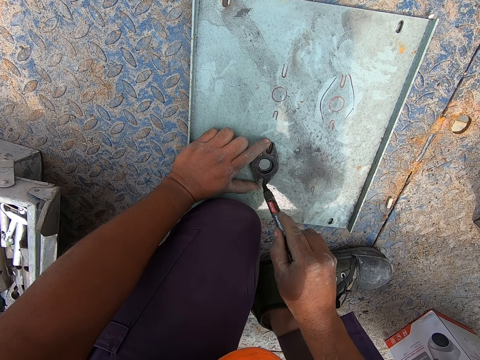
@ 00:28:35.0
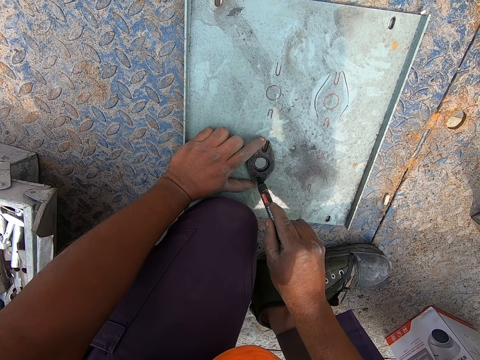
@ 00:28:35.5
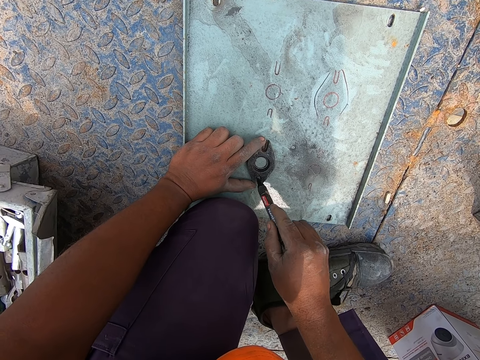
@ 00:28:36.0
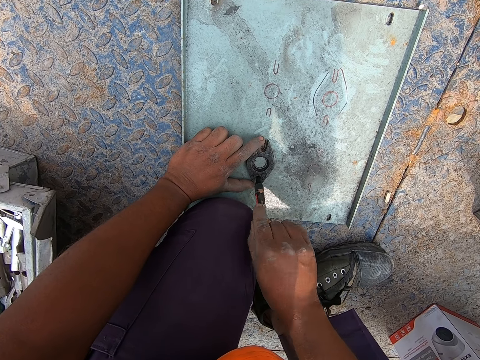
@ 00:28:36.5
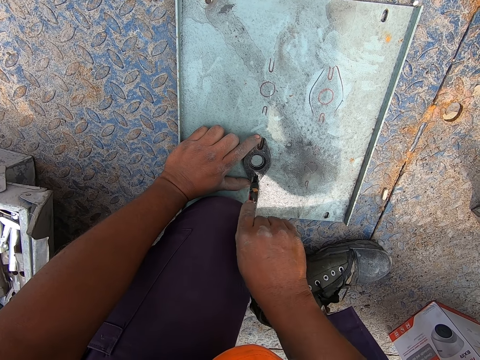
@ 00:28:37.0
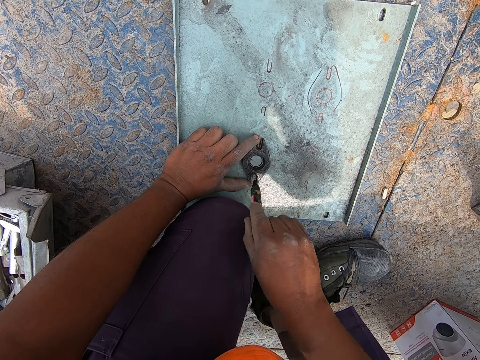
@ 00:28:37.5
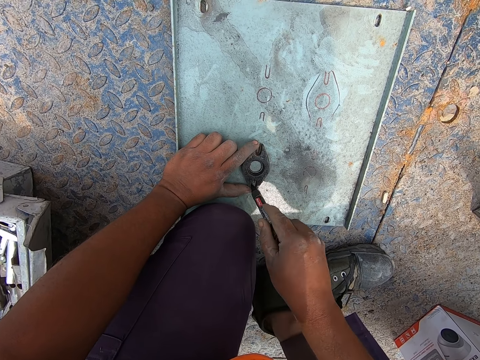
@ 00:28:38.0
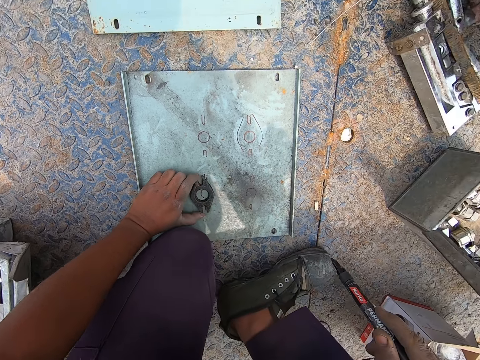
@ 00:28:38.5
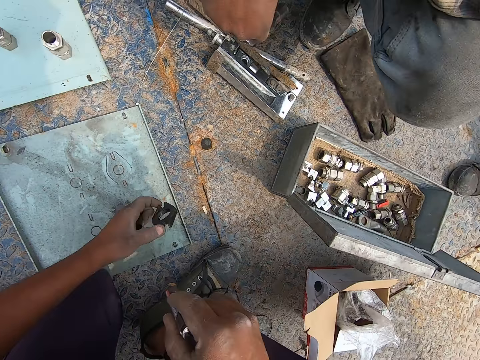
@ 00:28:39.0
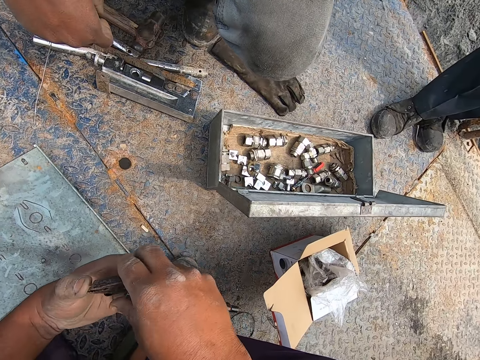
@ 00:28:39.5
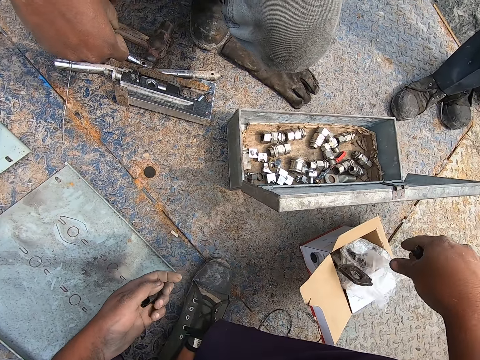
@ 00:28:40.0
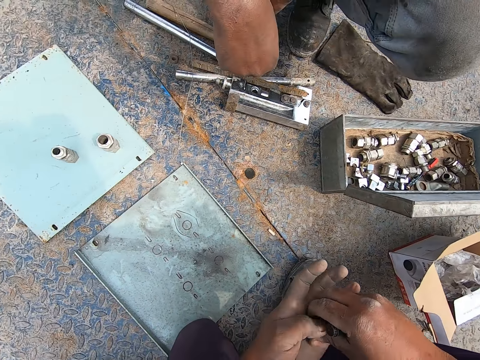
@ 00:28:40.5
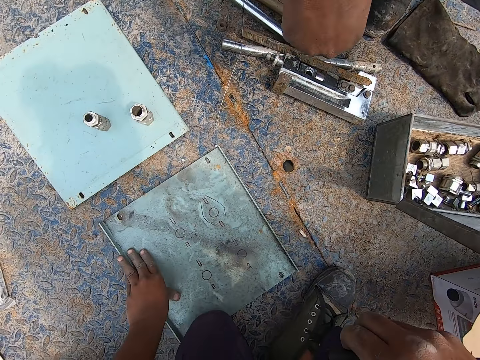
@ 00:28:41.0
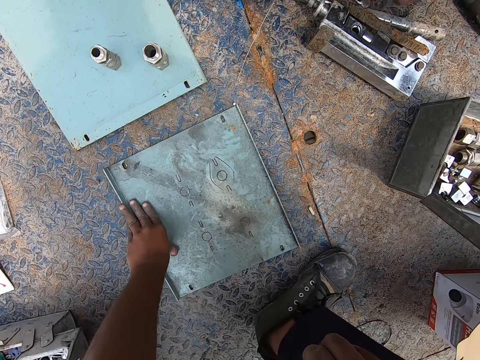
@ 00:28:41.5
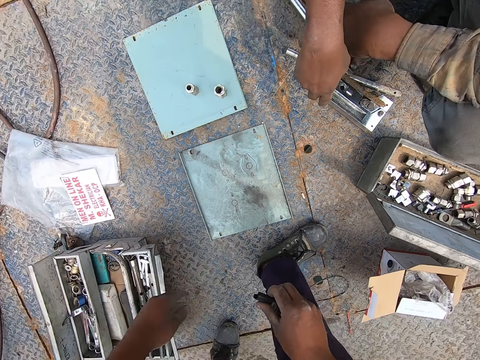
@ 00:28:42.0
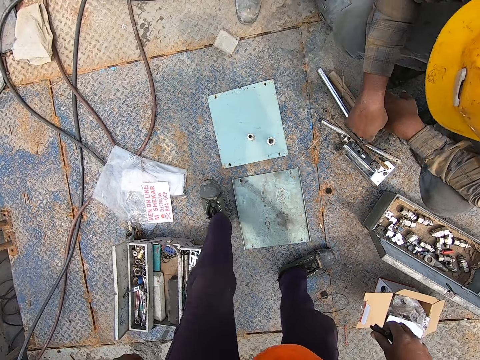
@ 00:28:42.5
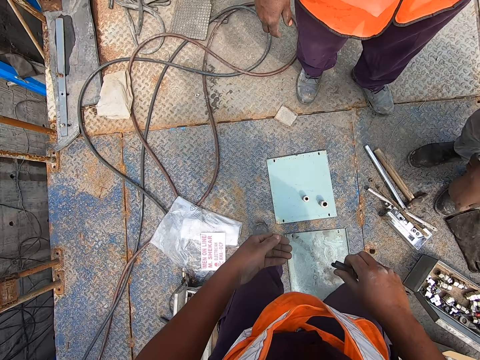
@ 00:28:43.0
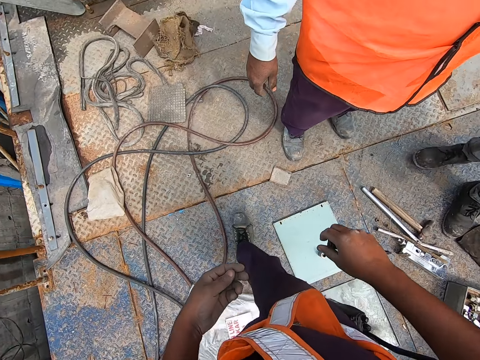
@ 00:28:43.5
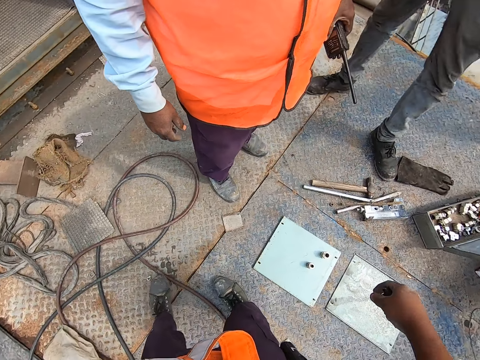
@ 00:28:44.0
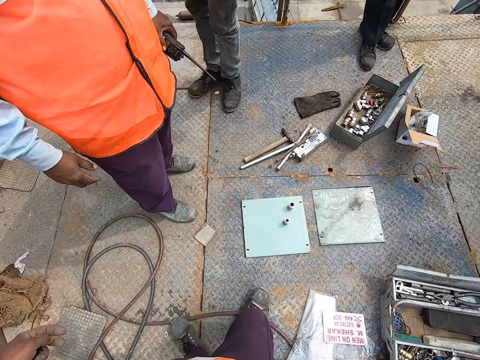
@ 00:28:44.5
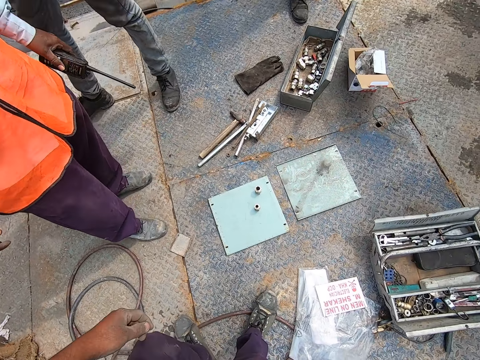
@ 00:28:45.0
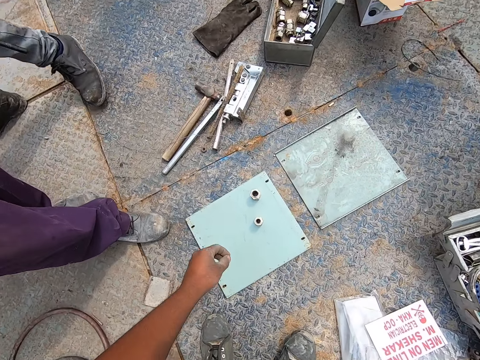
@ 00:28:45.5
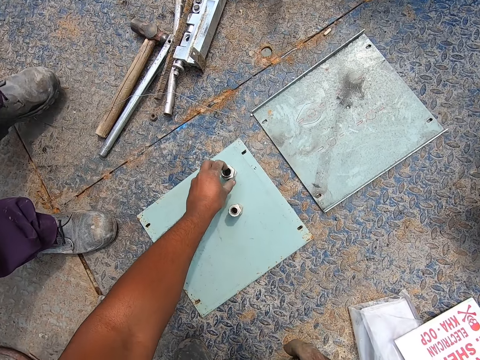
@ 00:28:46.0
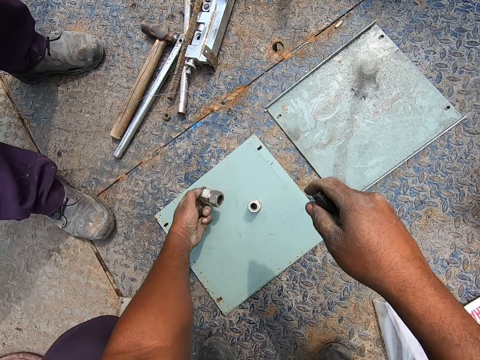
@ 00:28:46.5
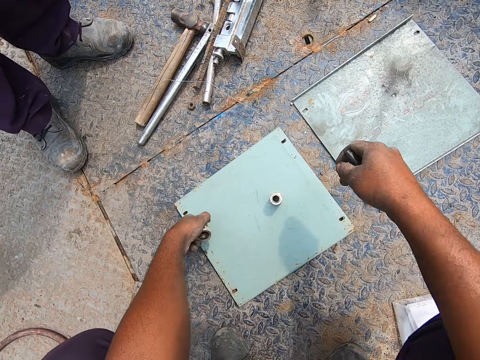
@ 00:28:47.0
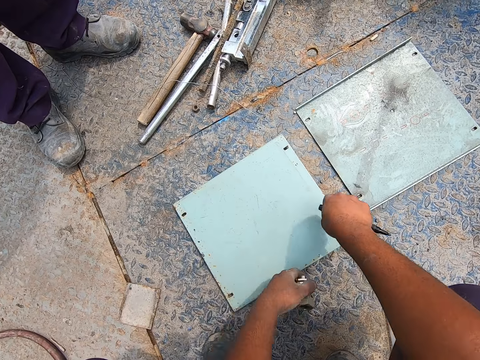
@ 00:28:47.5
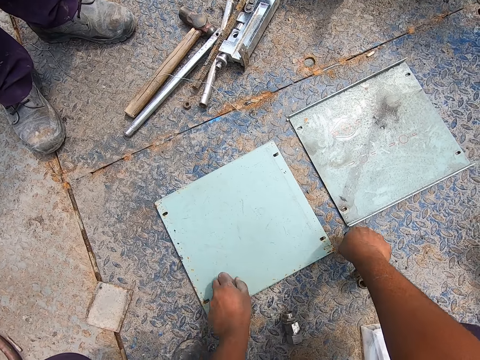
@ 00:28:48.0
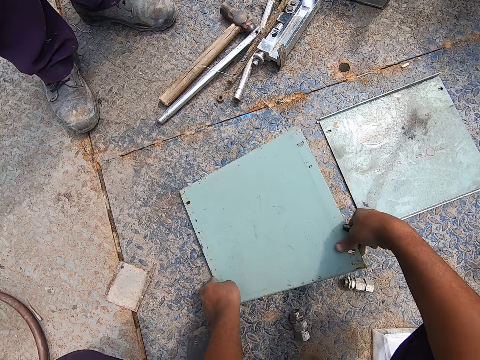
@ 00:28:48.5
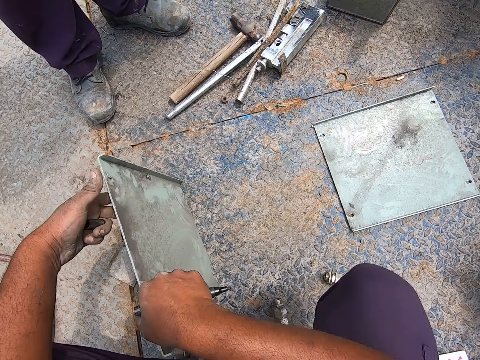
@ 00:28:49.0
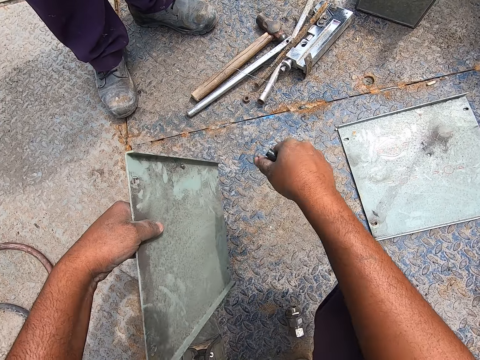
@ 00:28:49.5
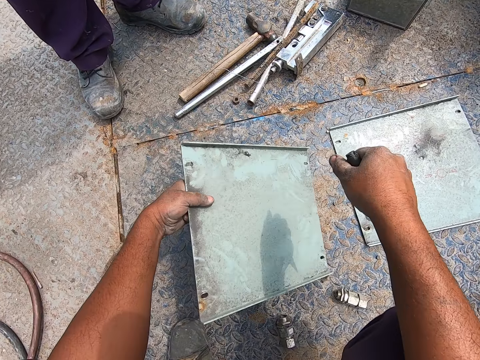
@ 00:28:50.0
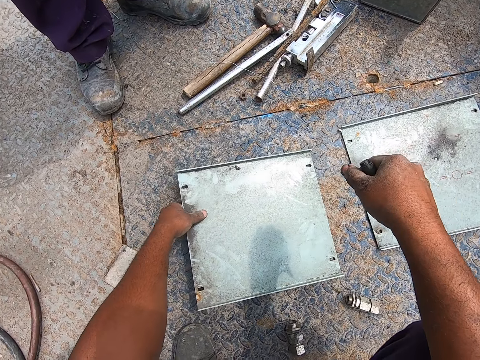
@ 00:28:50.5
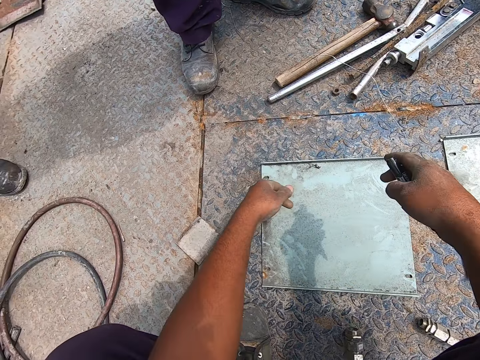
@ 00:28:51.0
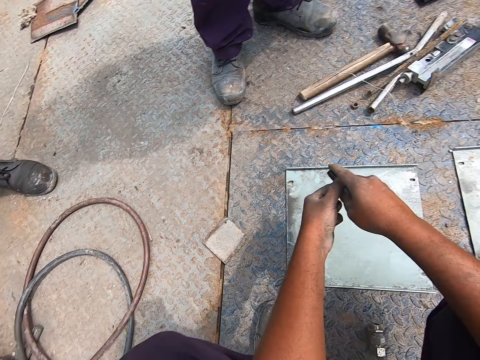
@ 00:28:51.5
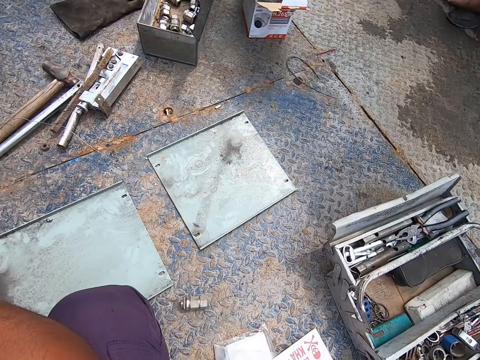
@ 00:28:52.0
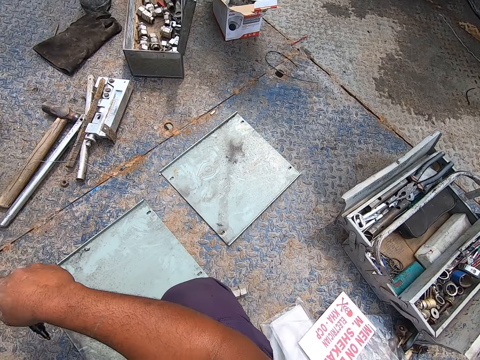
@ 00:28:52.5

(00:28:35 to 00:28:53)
The camera wearer picks the metal from the other metal. They pass the metal to the other hand. They drop the metal in the box. They stand up. They walk around the place. They move nuts from the metal. They pick the metal. They put the metal on the ground. They turn the metal from the ground. They pick the iron from the ground. They put the iron on the ground.

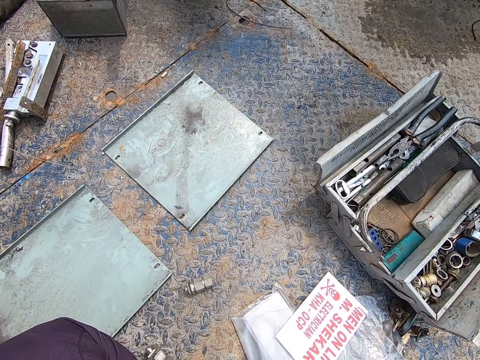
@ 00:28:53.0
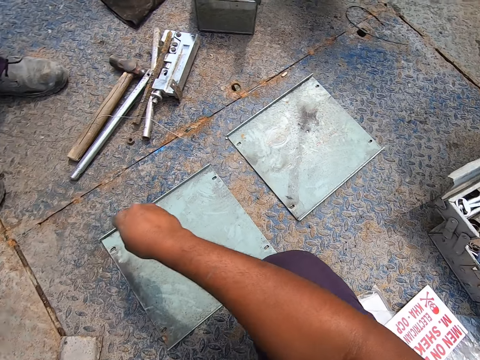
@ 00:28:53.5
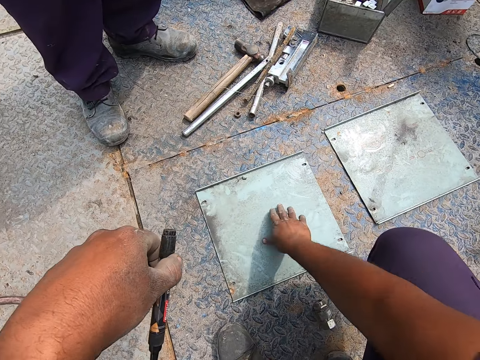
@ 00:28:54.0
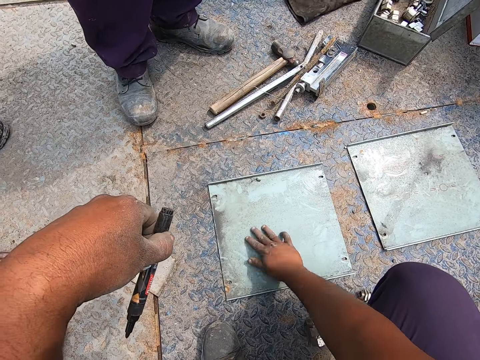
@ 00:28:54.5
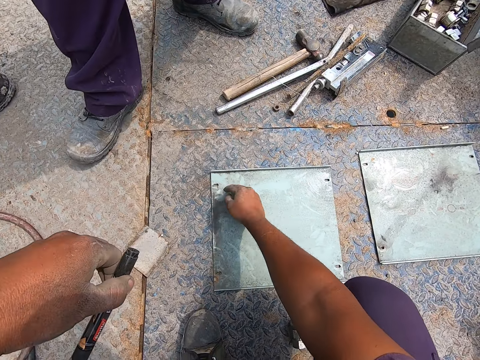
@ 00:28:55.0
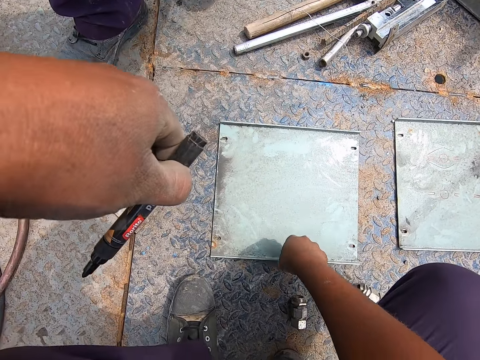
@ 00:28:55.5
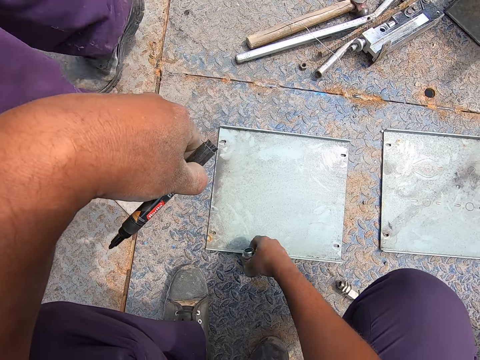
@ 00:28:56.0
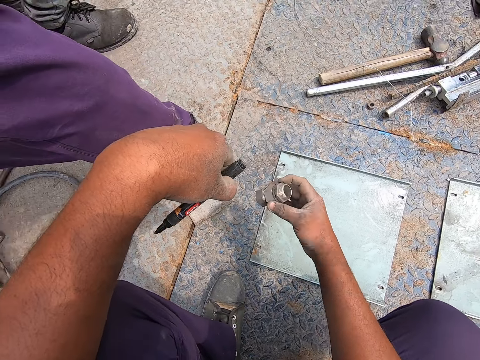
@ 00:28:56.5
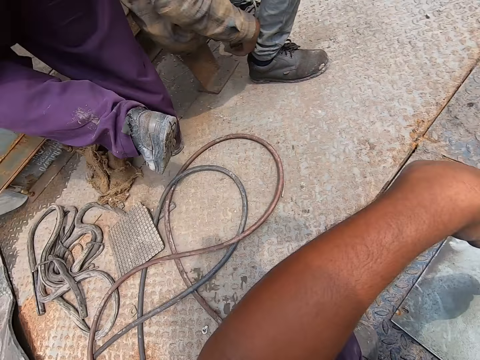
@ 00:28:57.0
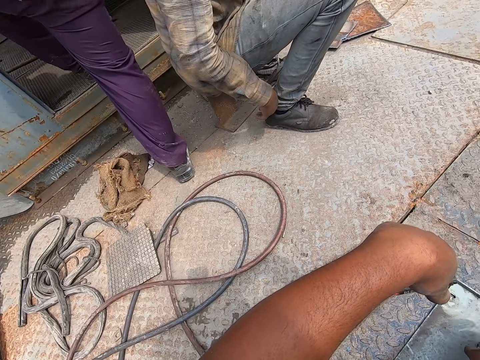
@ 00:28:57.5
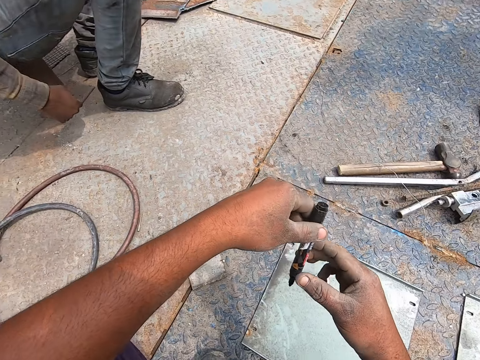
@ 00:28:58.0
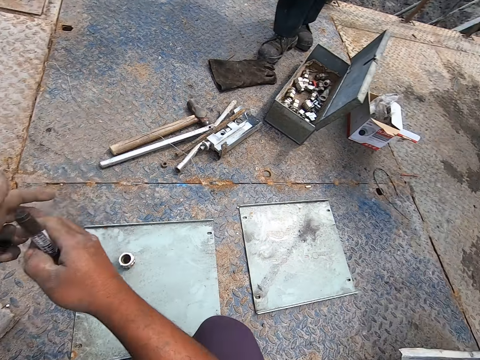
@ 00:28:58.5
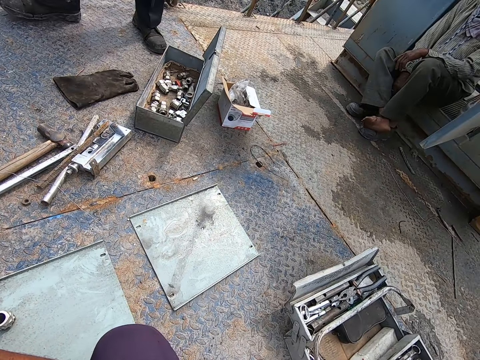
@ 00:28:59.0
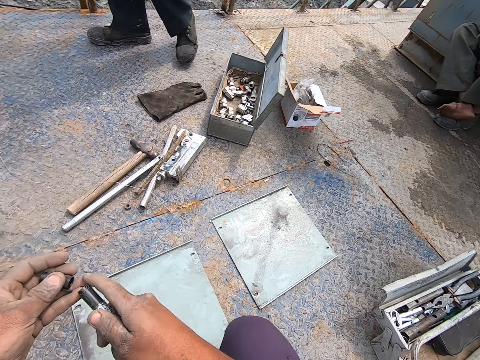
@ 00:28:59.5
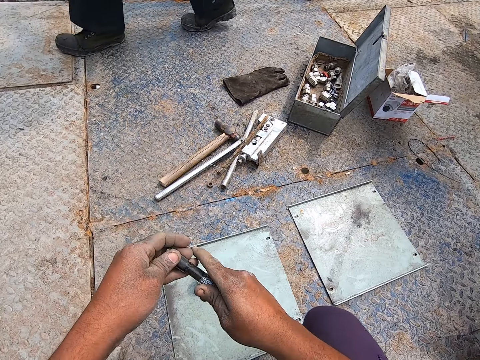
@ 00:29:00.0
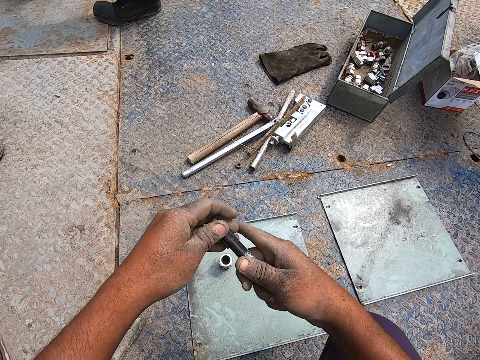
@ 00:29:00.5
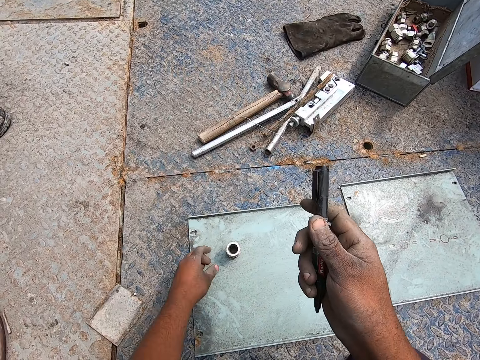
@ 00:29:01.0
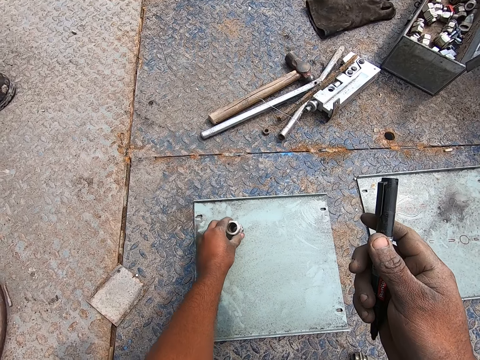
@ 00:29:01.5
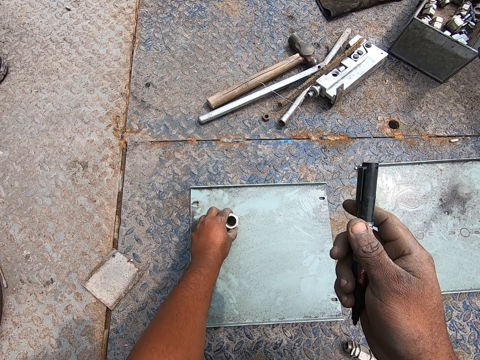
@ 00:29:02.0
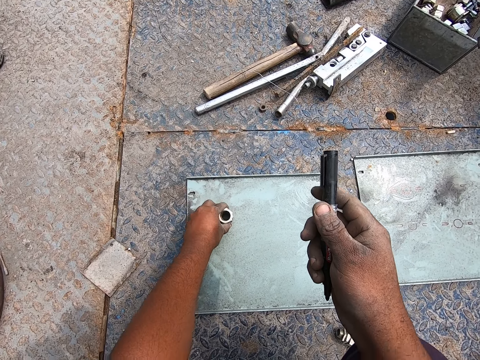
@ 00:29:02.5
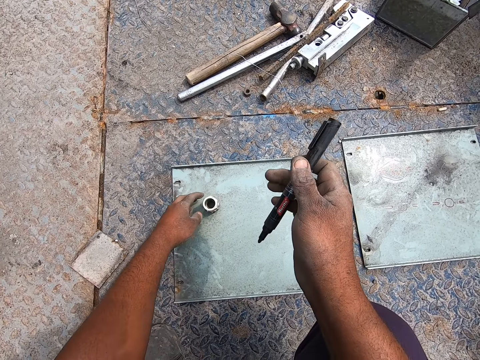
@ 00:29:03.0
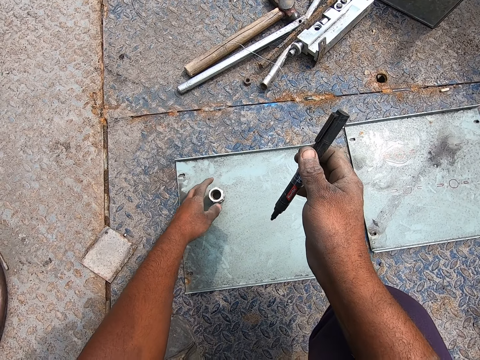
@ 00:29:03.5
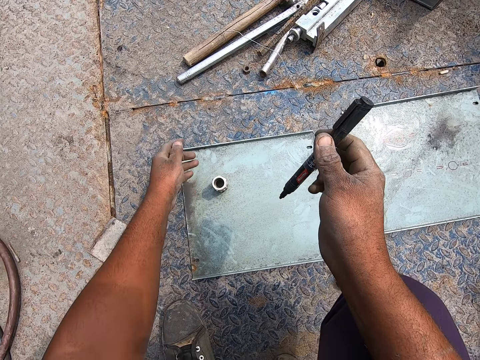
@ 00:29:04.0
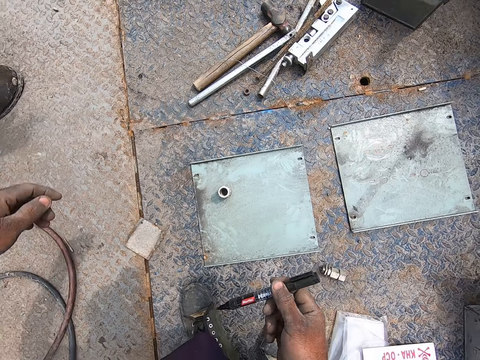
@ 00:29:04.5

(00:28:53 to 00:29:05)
The camera wearer touches the metal with his hand. He picks the nut from the ground and drops the nut on the metal. He puts the metal on the iron. He holds the pen with both hands. He places the lid on the pen. He picks the nut from the metal and drops the nut on the metal.
